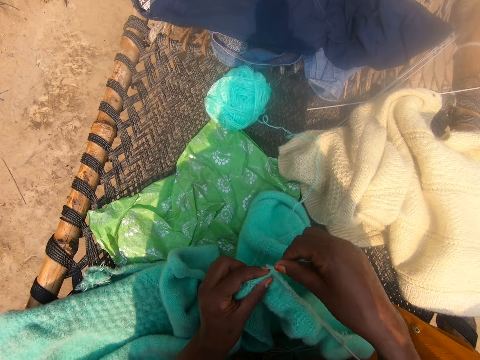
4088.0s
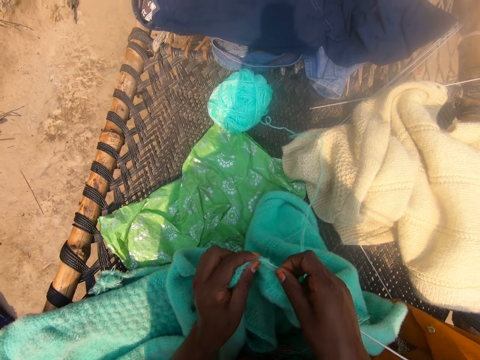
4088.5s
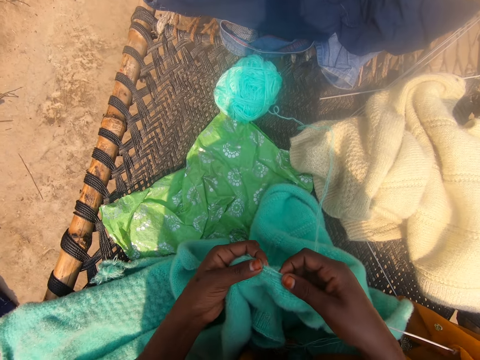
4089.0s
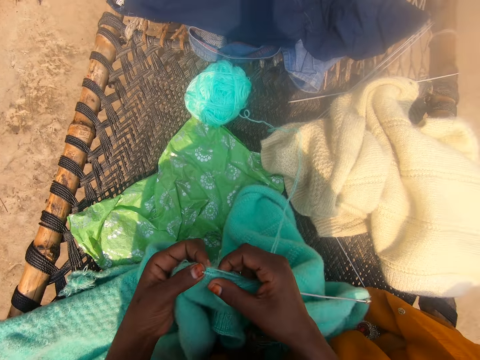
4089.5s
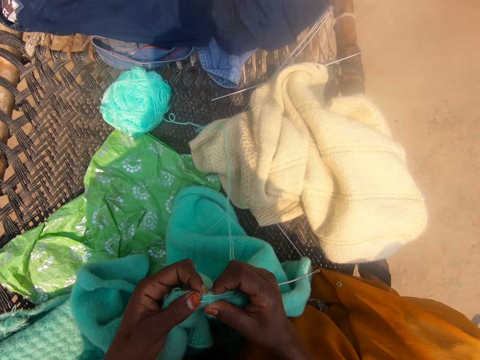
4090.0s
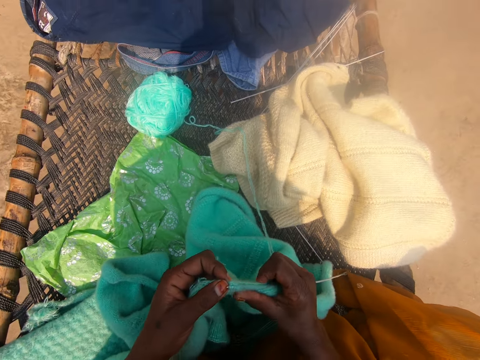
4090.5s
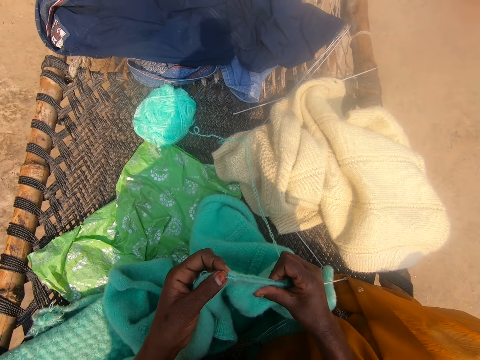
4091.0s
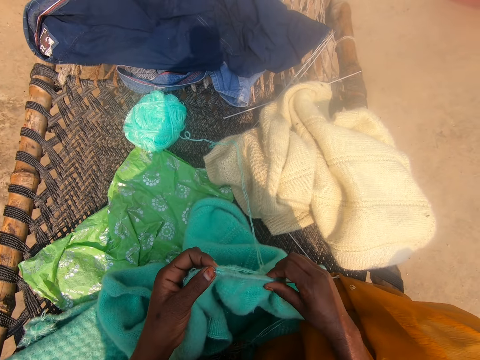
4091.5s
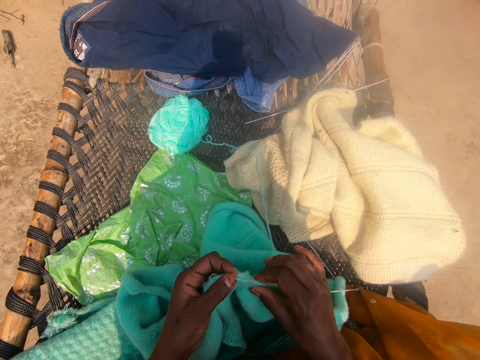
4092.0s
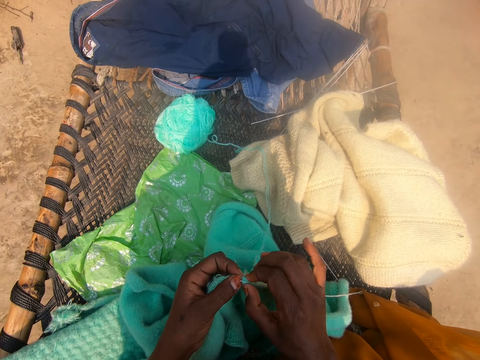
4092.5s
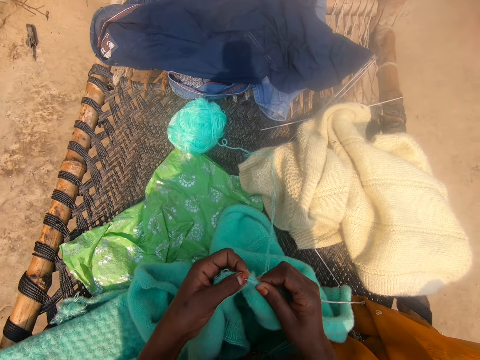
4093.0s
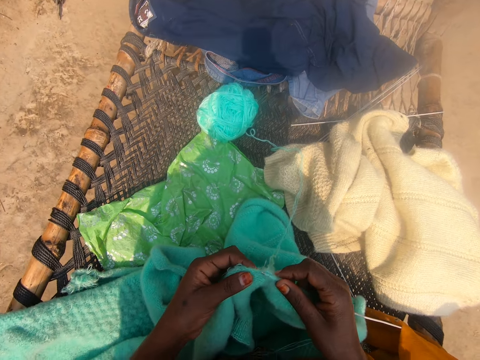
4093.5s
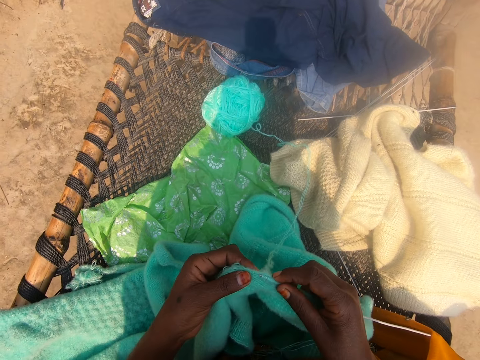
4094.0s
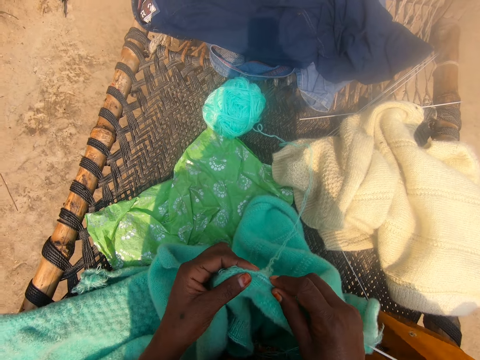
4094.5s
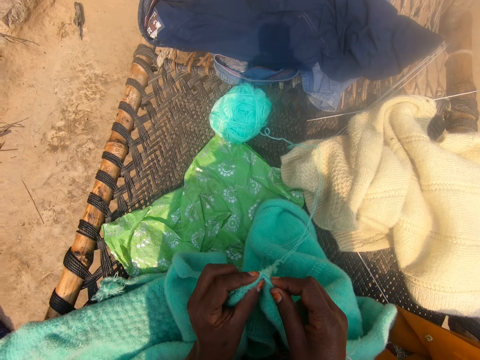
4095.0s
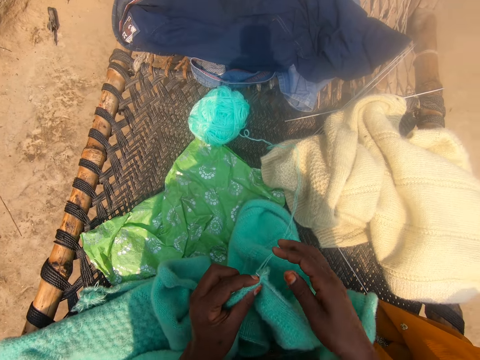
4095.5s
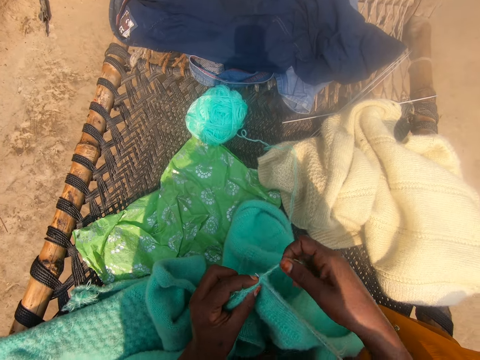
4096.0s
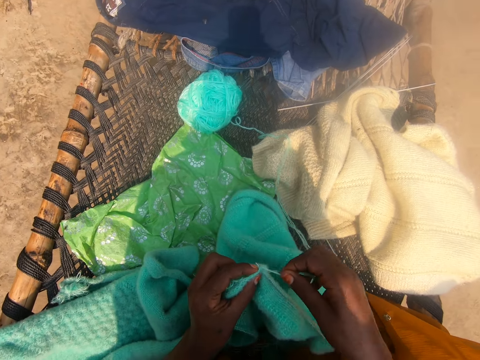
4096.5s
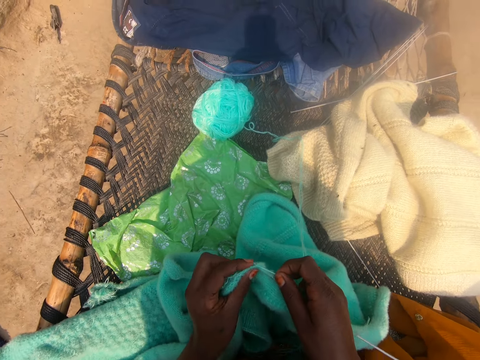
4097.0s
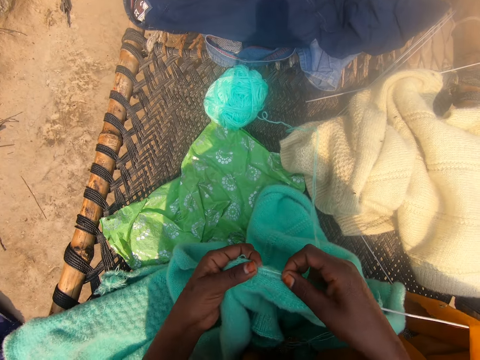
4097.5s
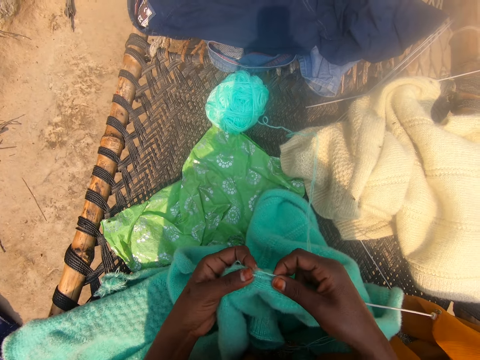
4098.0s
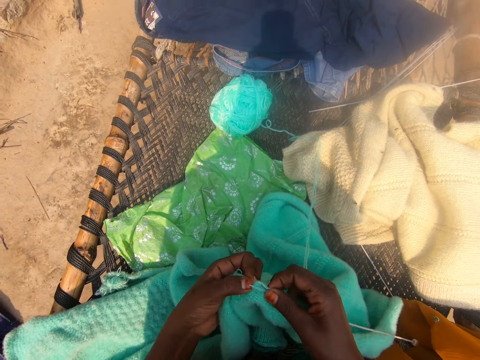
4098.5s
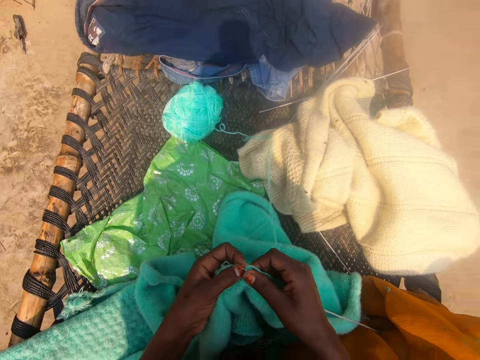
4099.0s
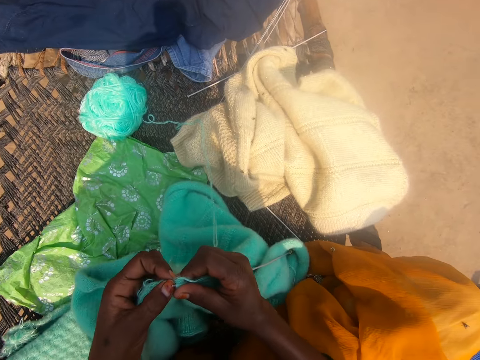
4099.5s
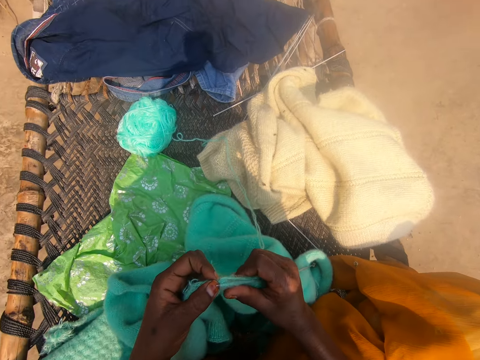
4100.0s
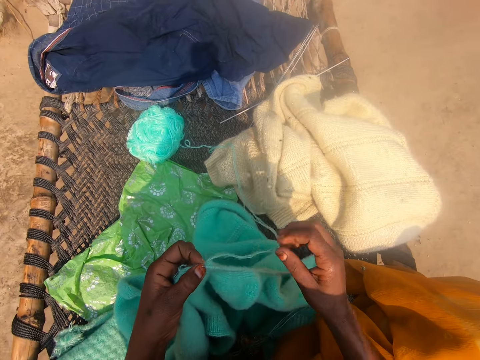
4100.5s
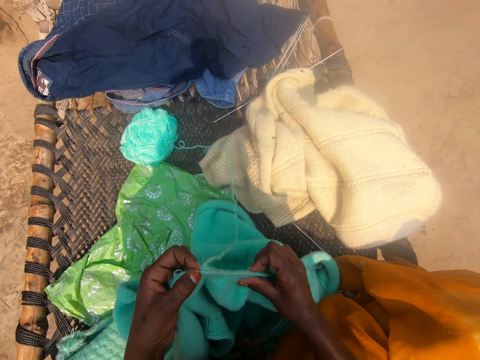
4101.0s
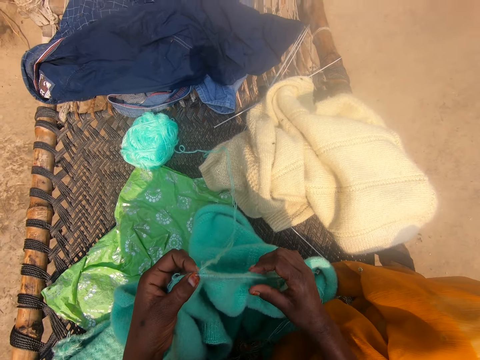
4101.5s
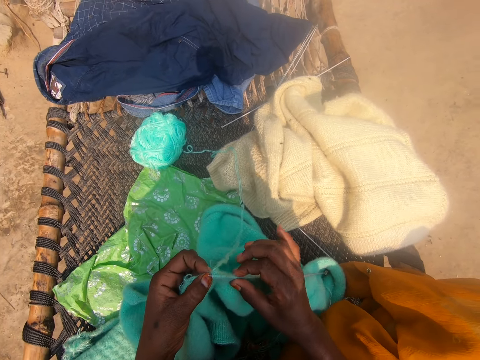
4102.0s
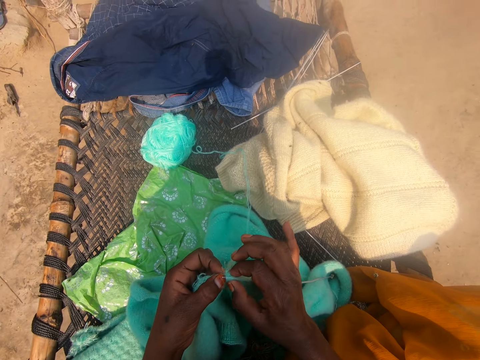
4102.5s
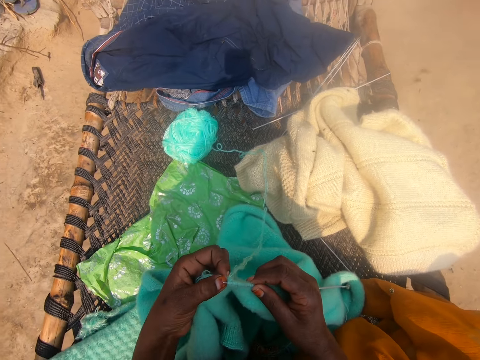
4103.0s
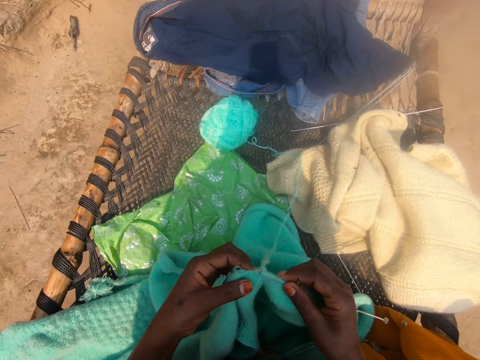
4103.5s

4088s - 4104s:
The camera wearer rounds wool on the crochet. They knit fabric. They adjust the hands' position. They adjust the fabric on the crochet. They knit the fabric. They round the wool on the crochet. They knit the fabric. They adjust the hand. They adjust the fabric on the crochet.

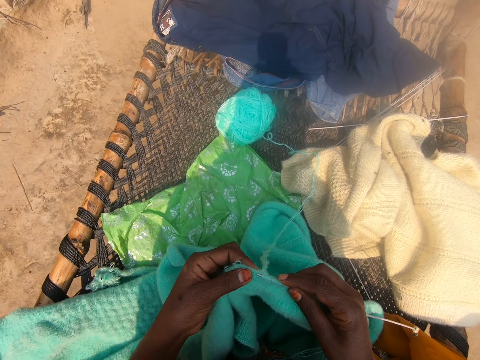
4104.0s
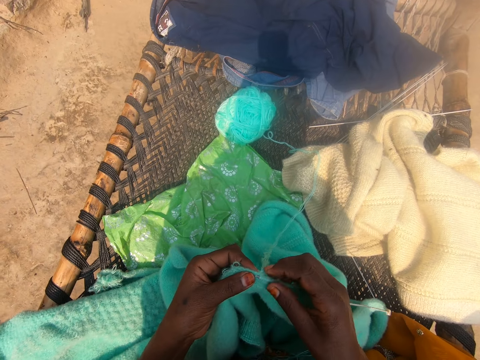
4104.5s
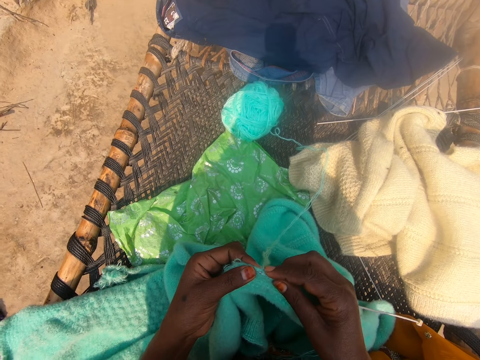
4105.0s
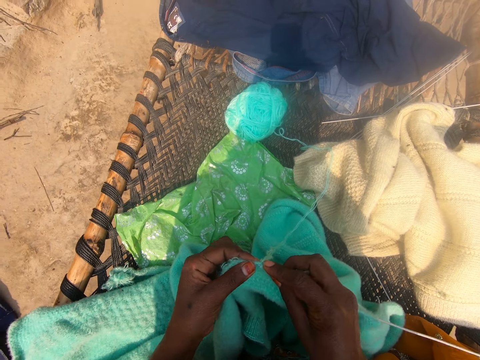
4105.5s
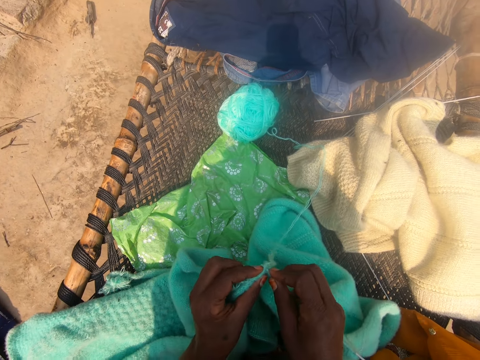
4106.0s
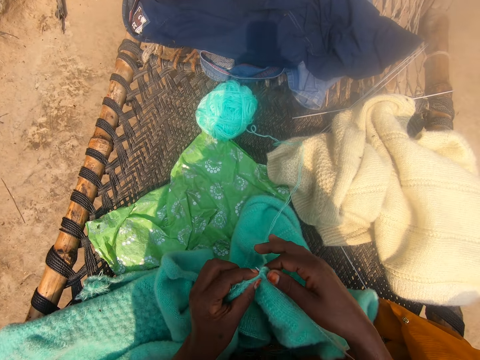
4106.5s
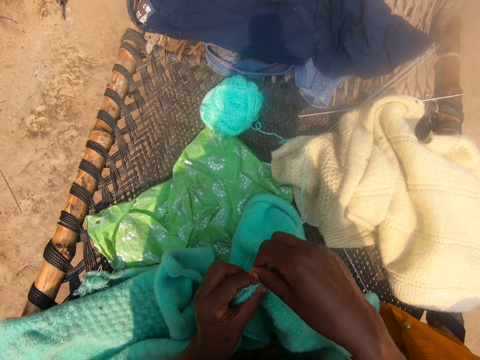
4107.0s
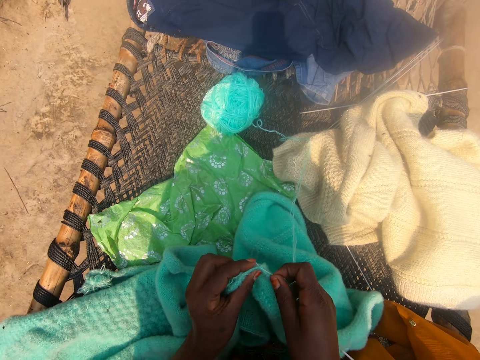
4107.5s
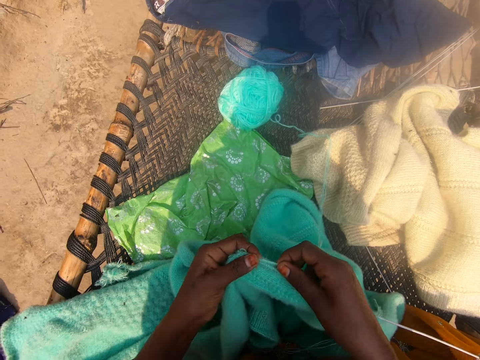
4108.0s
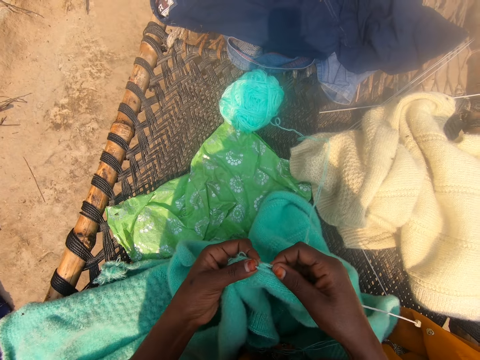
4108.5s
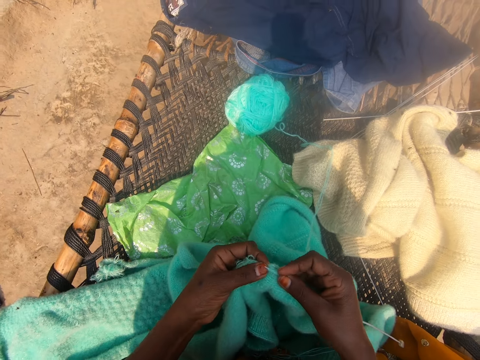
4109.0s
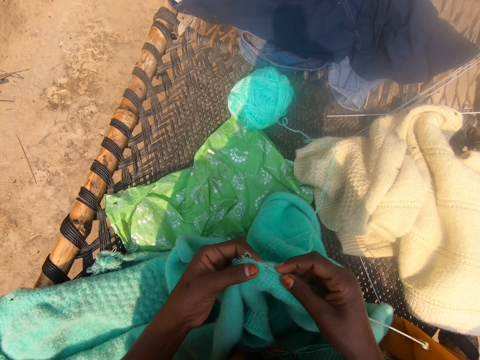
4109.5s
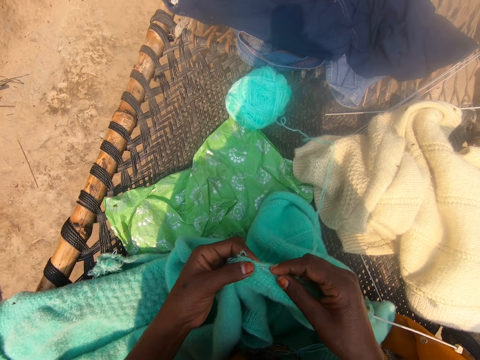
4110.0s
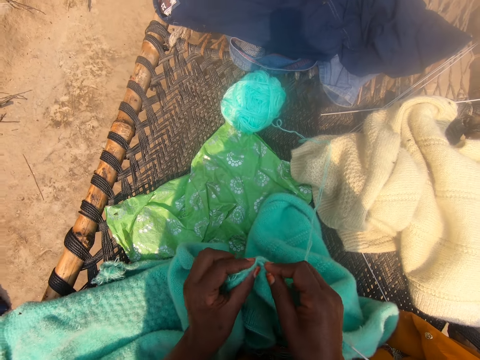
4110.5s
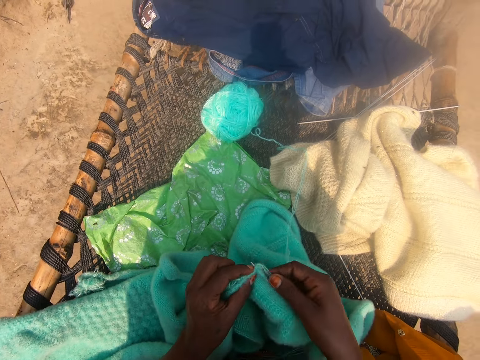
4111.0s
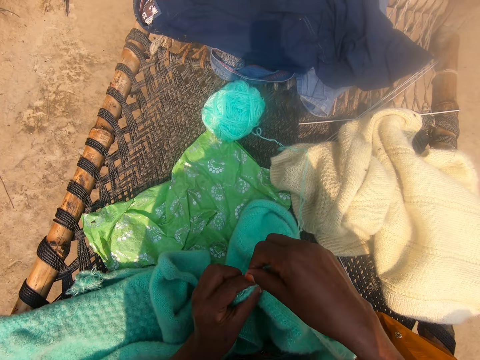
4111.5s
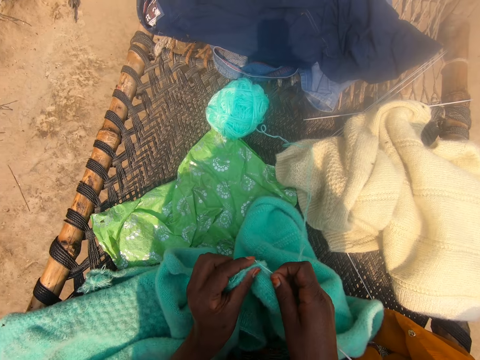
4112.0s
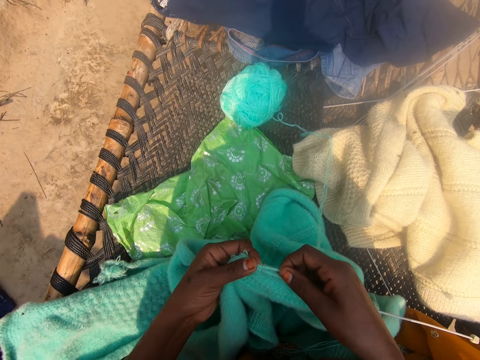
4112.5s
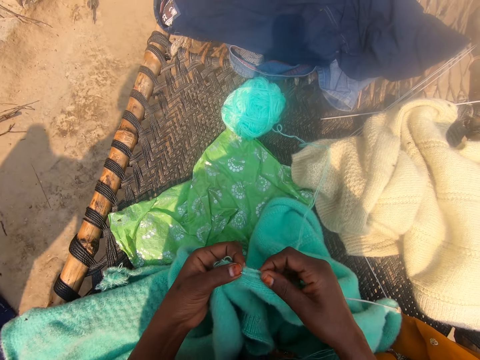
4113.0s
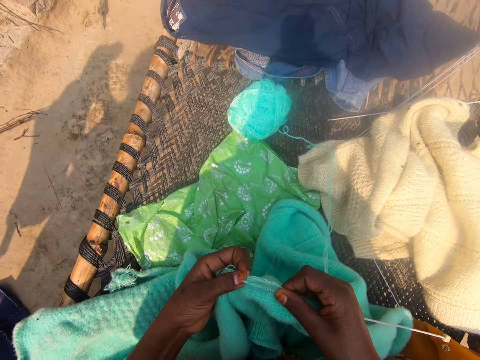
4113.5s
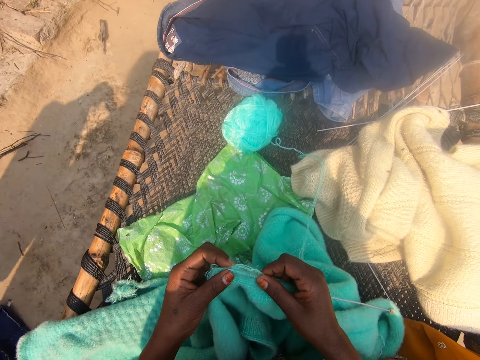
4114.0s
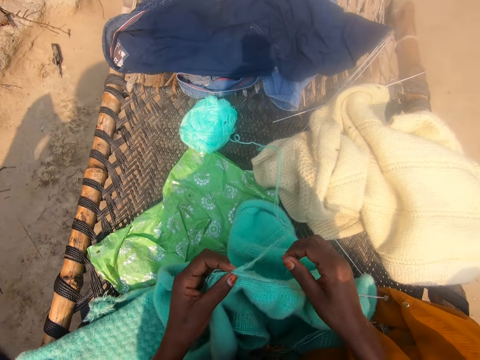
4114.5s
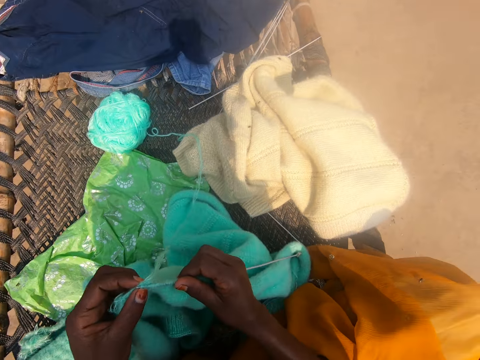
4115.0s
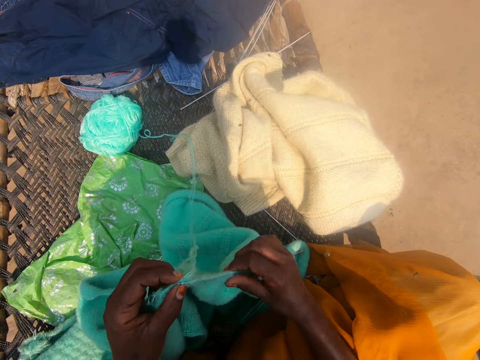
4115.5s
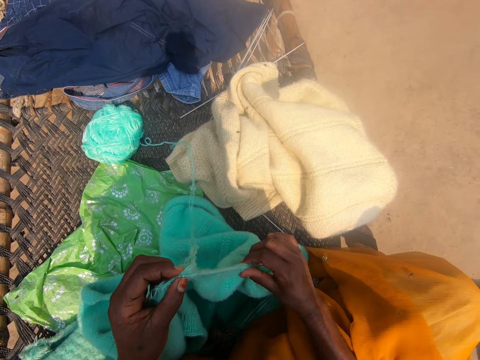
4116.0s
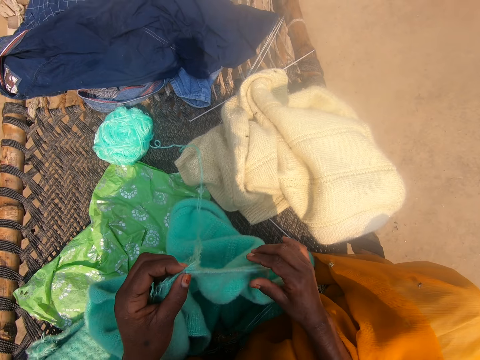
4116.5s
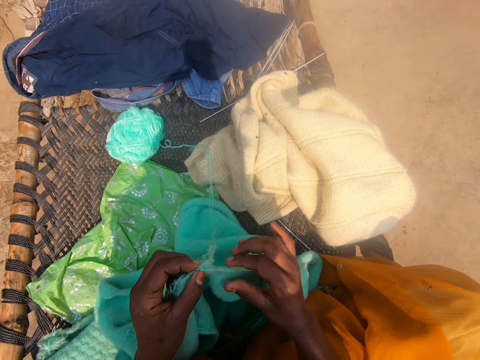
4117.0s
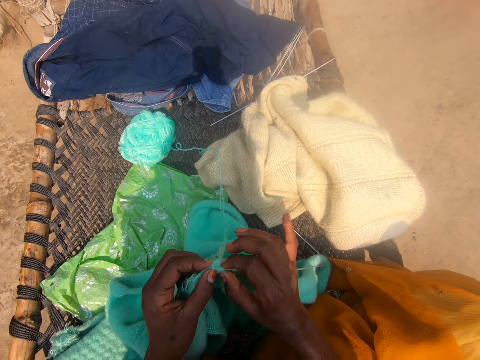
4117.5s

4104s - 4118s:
The camera wearer knits the fabric. She adjusts the fabric on the crochet. She knits the fabric. She knits the fabric again. She adjusts the fabric on the crochet. She knits the fabric. She adjusts her hands. She knits the fabric and drops the fabric. She adjusts her hands. She adjusts the wools on the knitting needle with her right hand.
